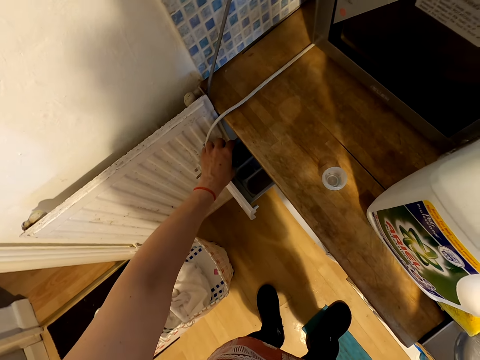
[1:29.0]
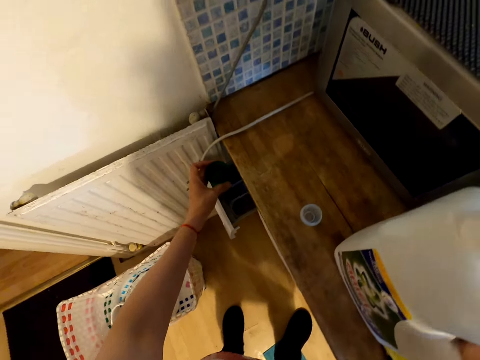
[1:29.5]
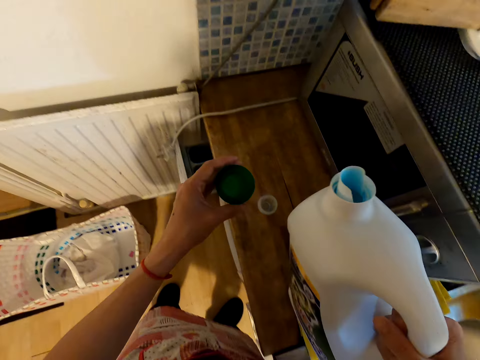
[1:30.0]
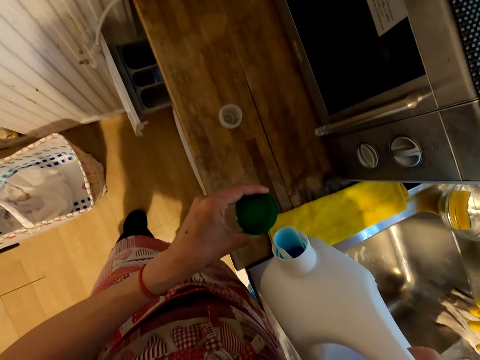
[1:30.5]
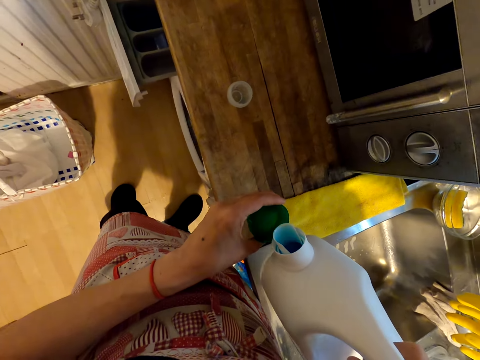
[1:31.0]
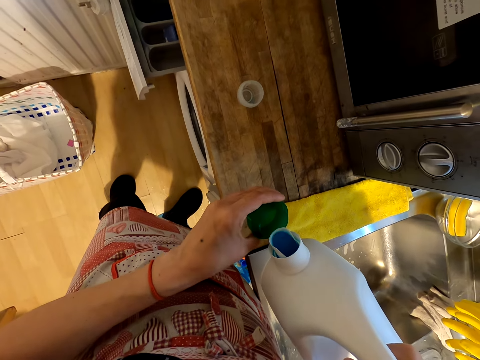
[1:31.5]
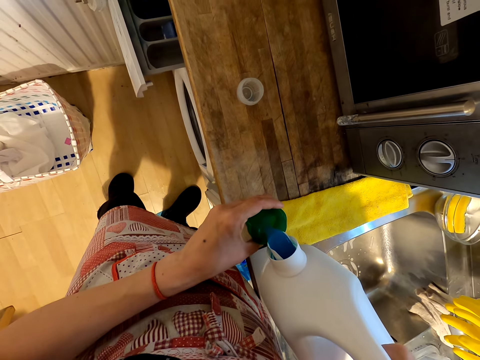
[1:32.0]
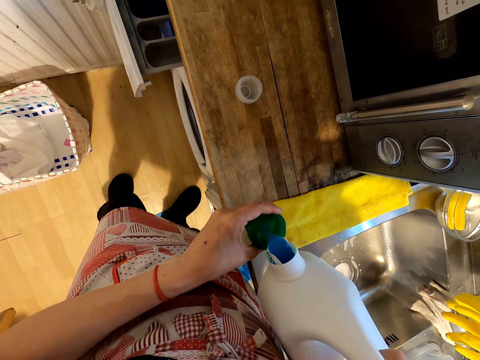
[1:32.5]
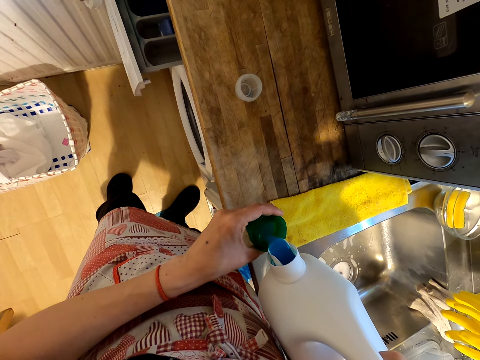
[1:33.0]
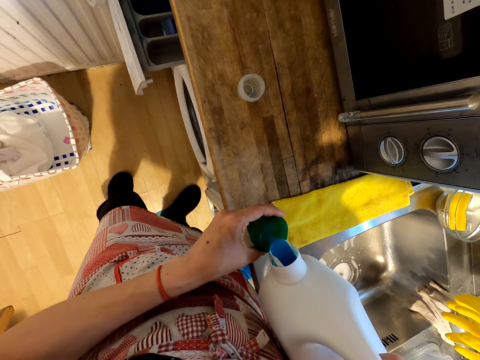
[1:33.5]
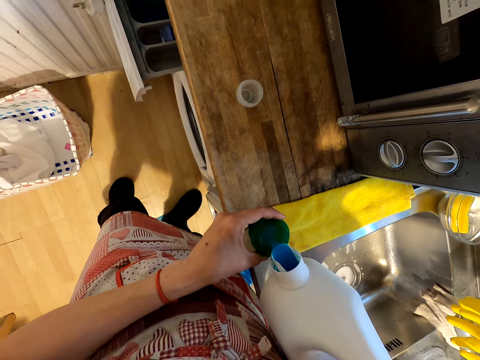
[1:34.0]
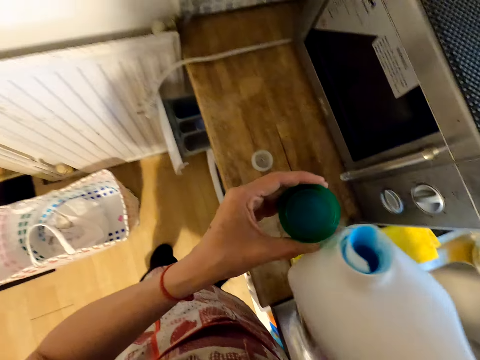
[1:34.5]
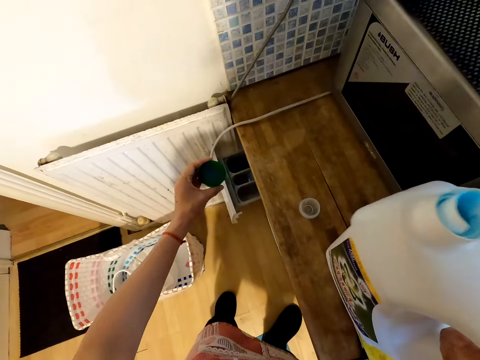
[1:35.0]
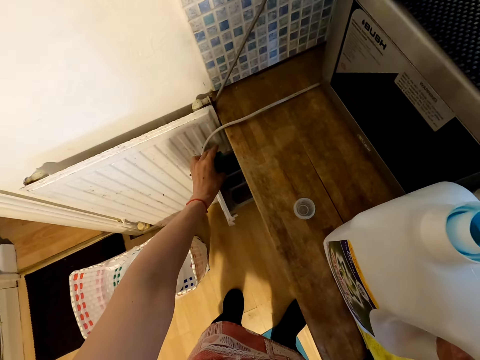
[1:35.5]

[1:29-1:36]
The camera wearer lifts the bottle of the detergent. They pour the detergent on the lid. They lift the lid with the detergent. They place the bottle of the detergent on the table. They pour the detergent on the detergent drawer.

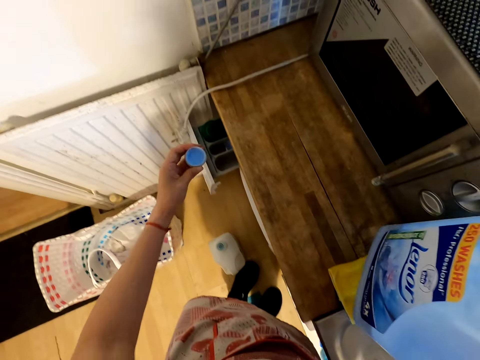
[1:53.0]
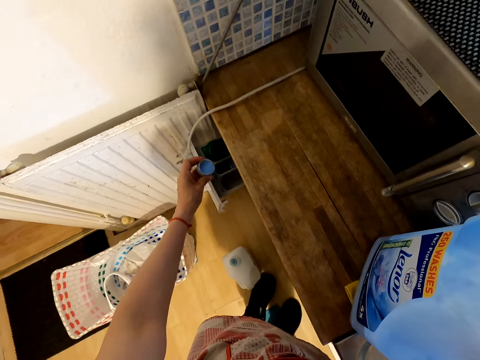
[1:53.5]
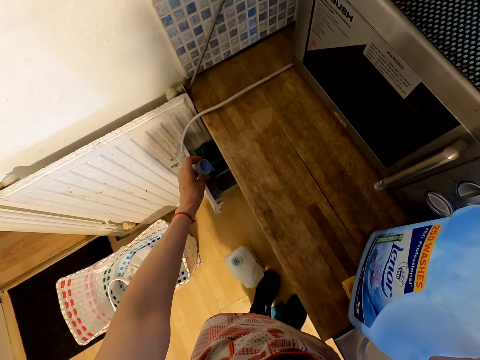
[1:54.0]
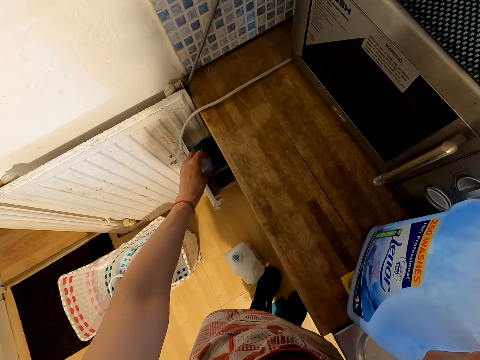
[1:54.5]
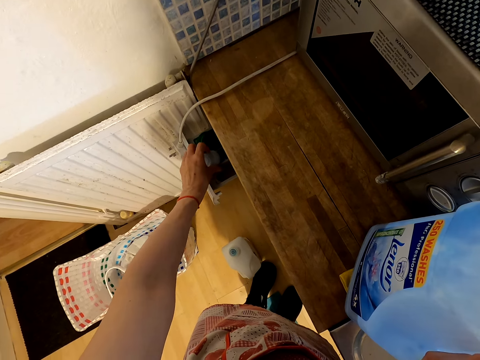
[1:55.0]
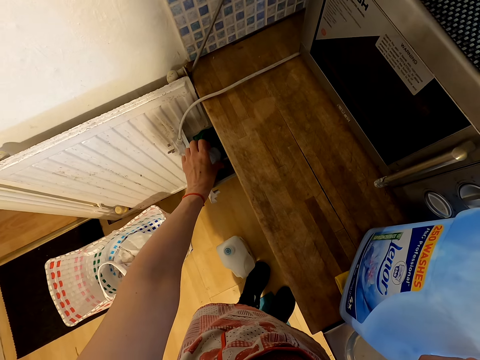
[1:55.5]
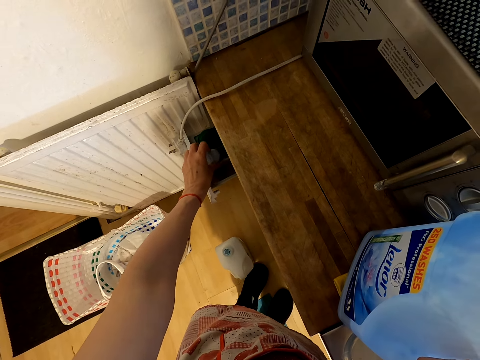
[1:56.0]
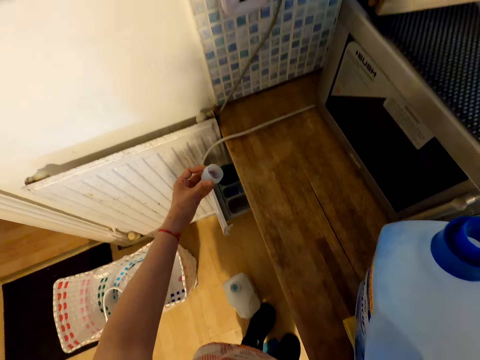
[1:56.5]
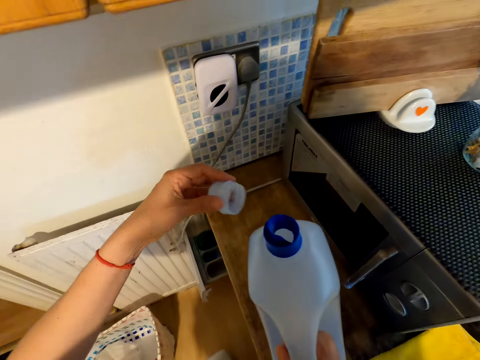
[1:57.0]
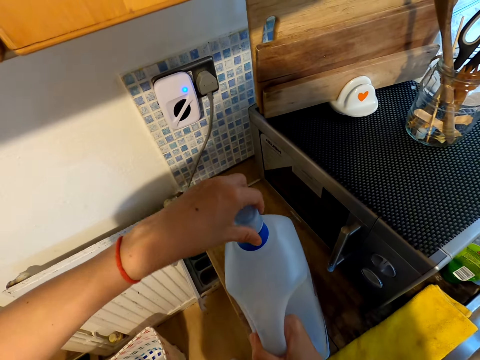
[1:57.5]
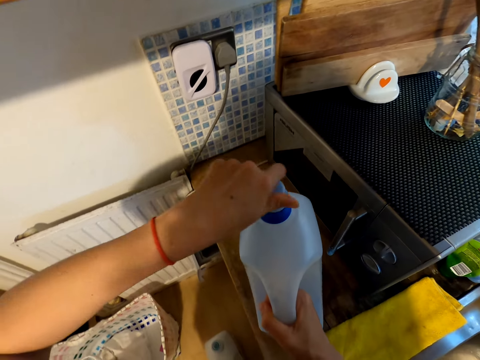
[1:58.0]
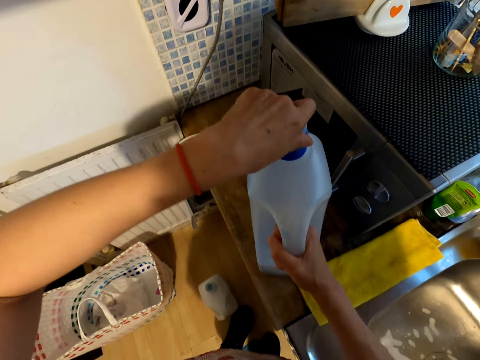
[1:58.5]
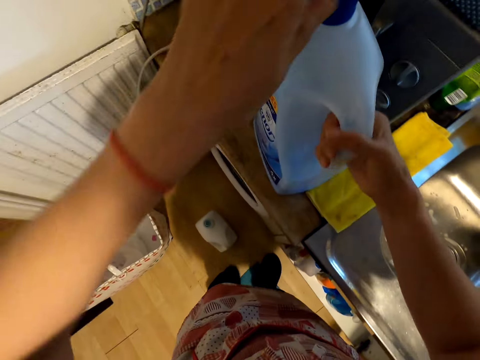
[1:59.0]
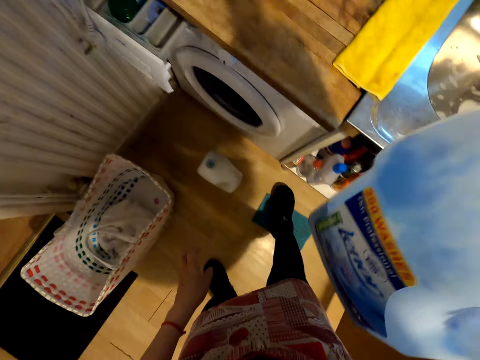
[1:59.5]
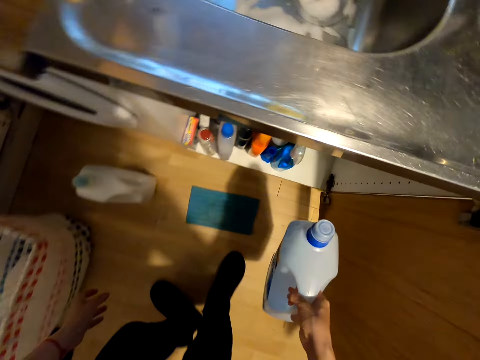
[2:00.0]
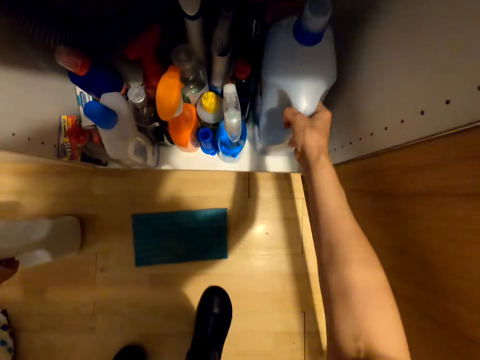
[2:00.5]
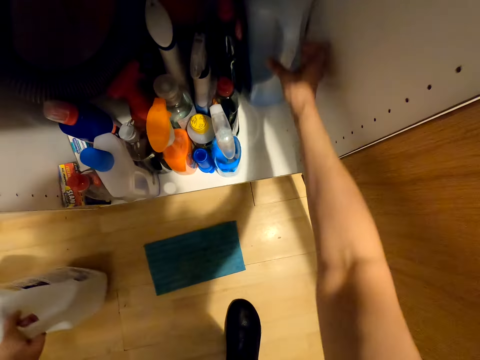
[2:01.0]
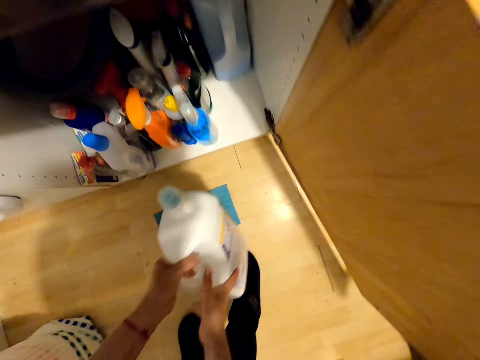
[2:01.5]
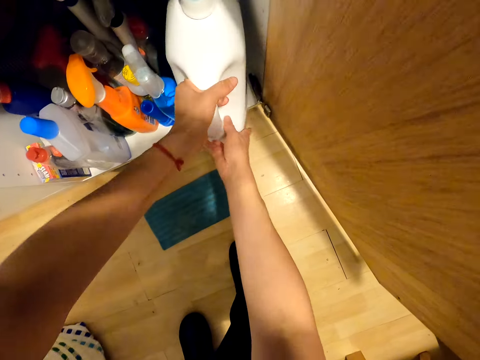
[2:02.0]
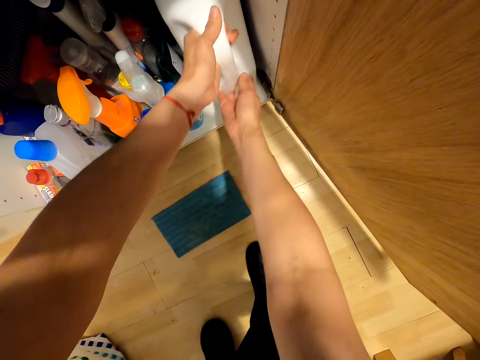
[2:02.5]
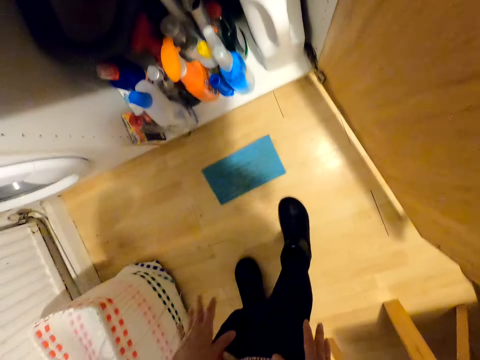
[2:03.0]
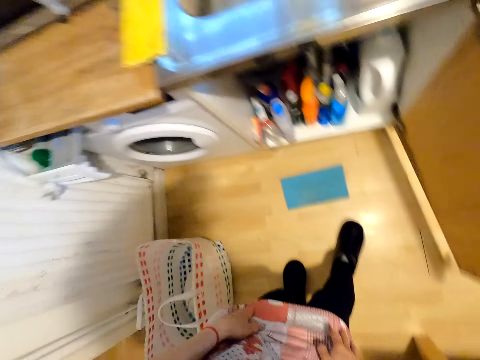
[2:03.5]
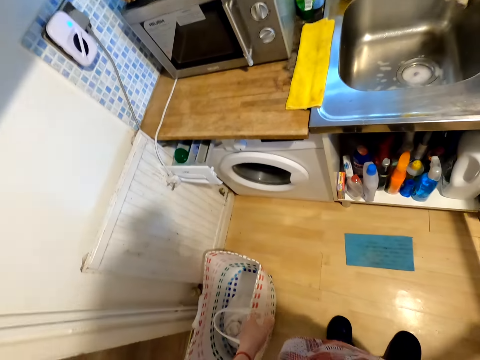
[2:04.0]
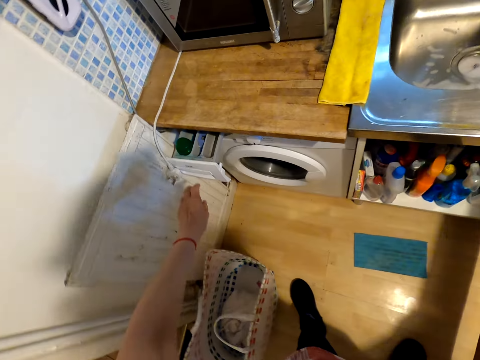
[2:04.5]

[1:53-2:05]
The camera wearer moves the left hand. They pour the detergent on the detergent drawer of a washing machine. They lift the bottle of the detergent. They close the bottle of the detergent with the cup. They lift the bottle of the detergent. They make a step. They put the bottle of detergent inside the shelf. They lift the bottle of the detergent. They put the bottle of detergent inside the shelf again. They pull back both hands. They look around.

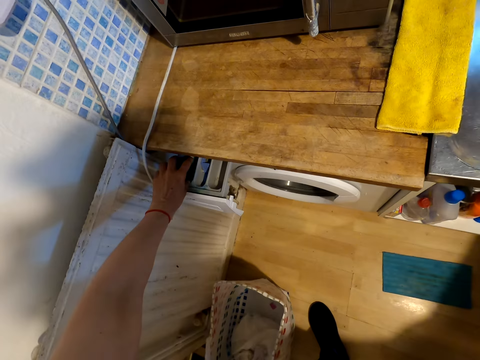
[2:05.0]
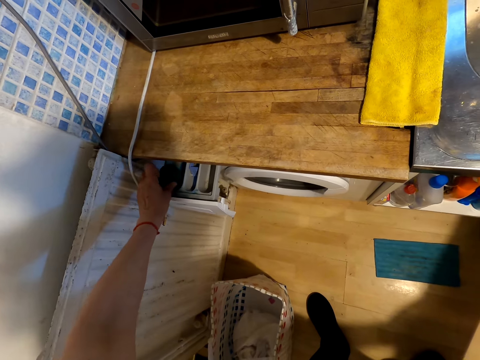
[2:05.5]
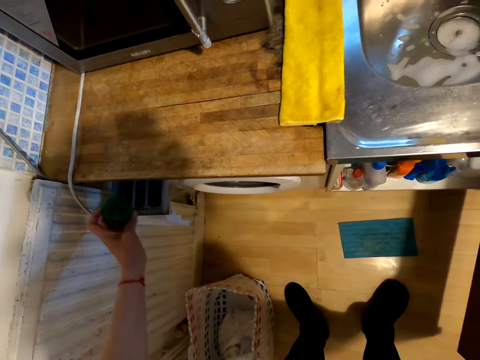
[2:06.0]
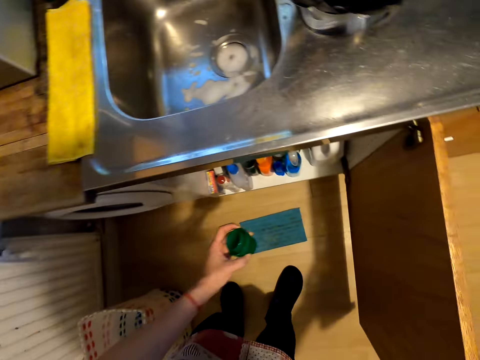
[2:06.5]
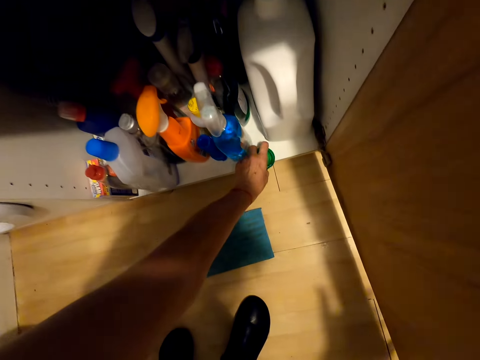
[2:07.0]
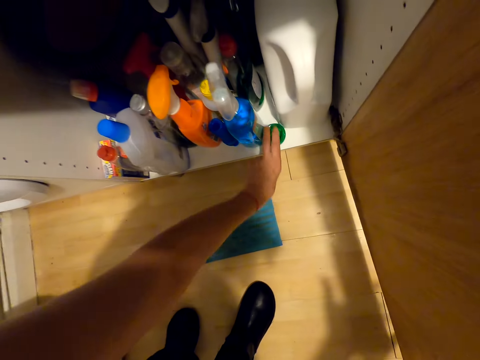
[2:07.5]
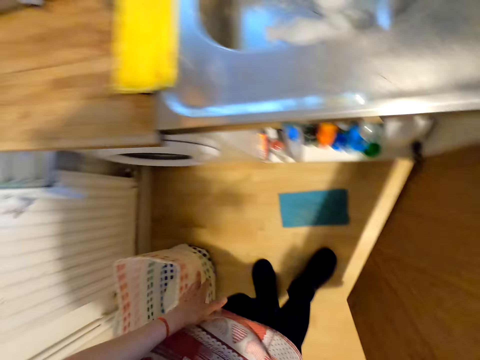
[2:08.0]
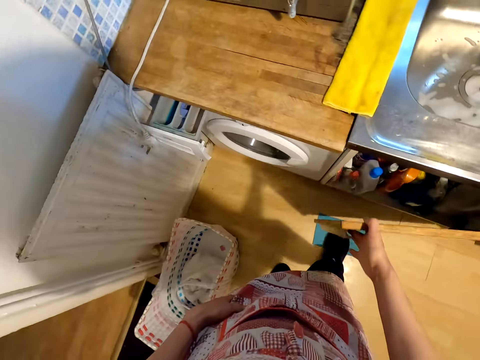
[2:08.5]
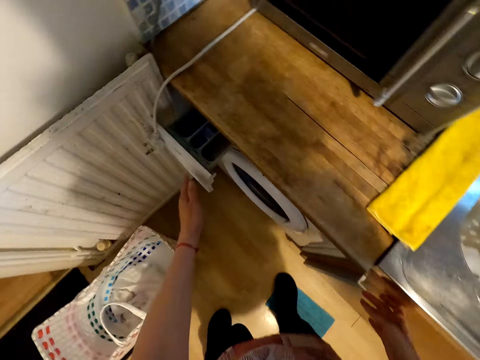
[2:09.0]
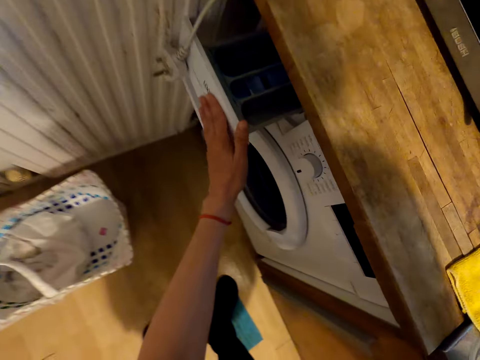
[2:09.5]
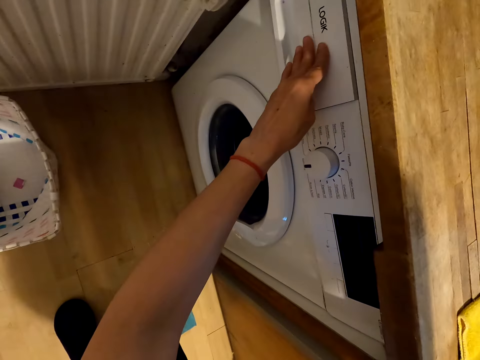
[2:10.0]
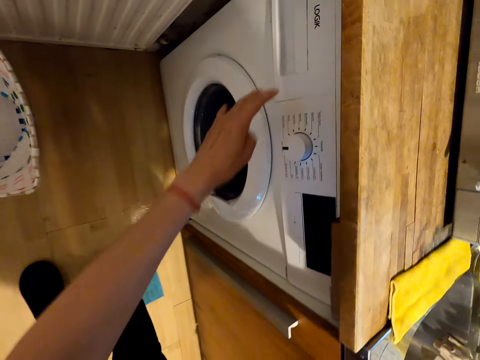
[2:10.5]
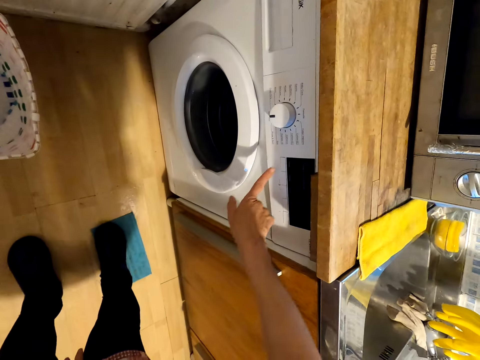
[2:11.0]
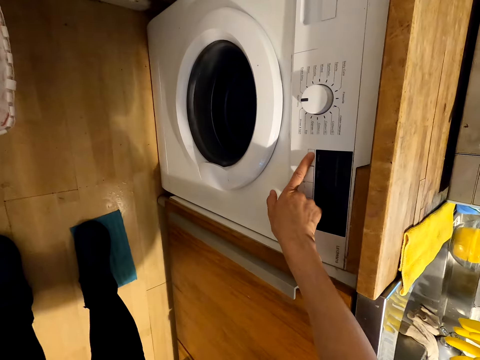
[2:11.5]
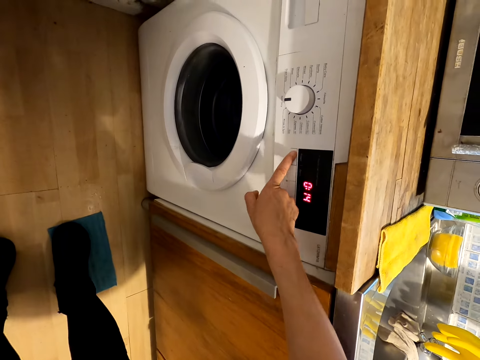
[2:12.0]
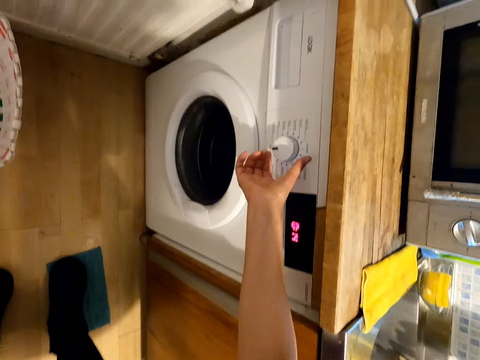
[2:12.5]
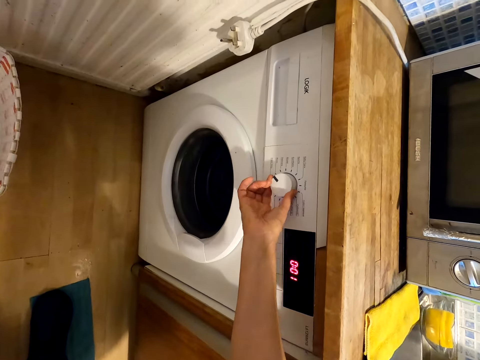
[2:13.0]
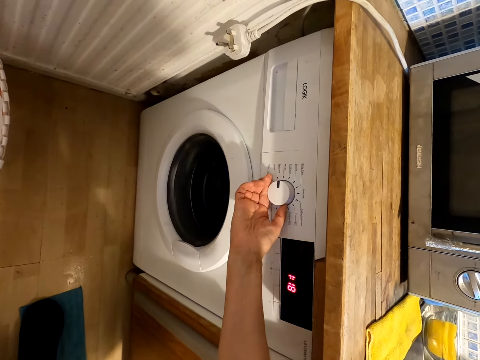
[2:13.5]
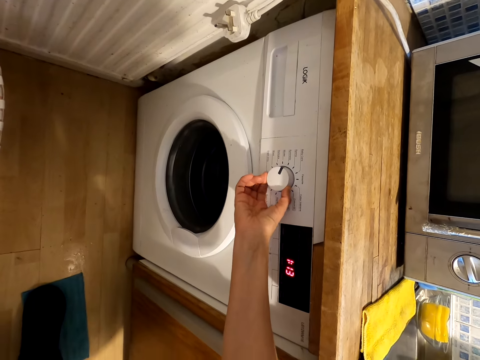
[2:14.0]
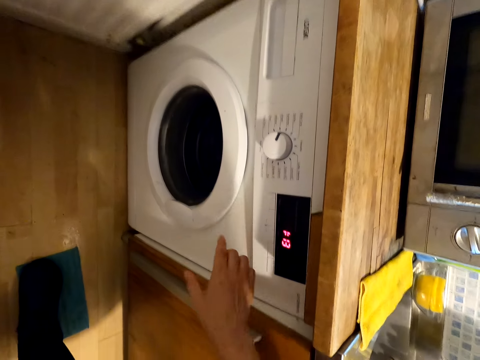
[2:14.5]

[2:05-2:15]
The camera wearer holds the shelf door. They take the green cup or lid from the detergent drawer. They lift the lid. They put the cup in the cupboard. They lift the left hand. They close the cupboard door. They make a step. They close the detergent drawer. They lift the left hand. They press a button on the washing machine. They turn the knob on the washing machine.
